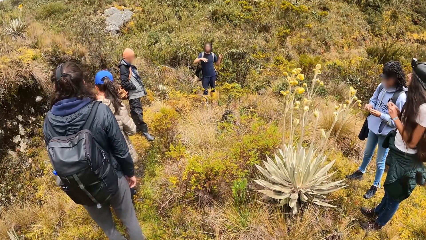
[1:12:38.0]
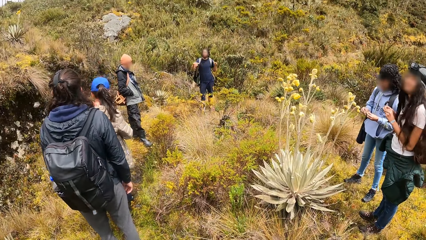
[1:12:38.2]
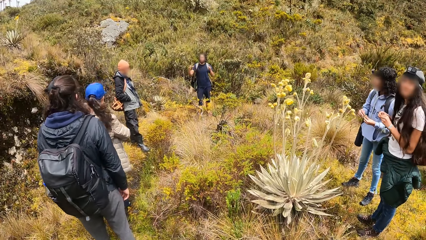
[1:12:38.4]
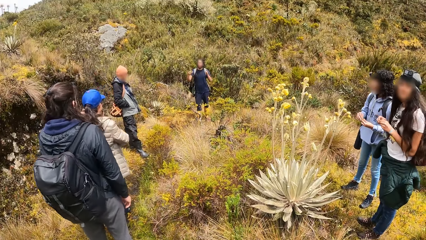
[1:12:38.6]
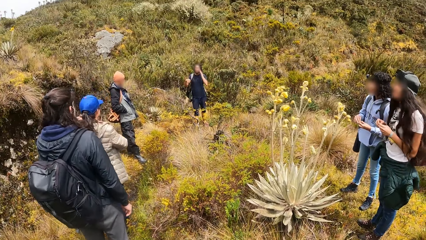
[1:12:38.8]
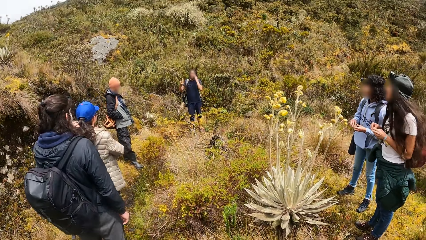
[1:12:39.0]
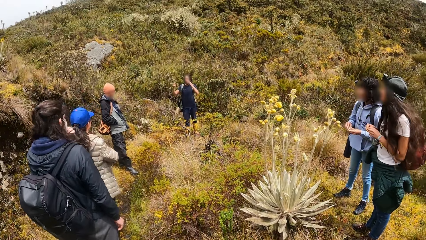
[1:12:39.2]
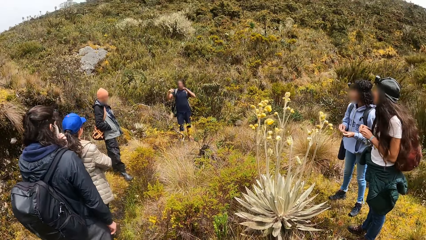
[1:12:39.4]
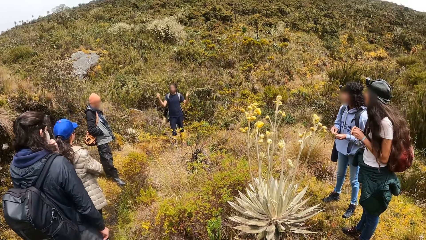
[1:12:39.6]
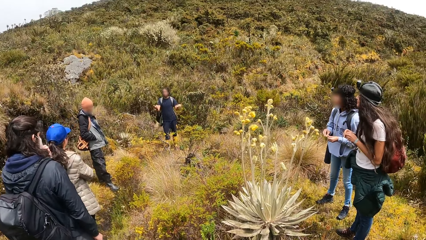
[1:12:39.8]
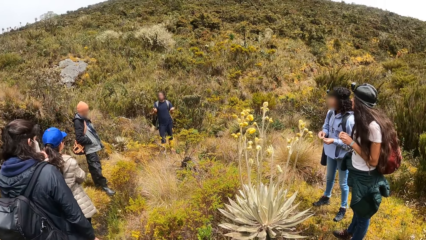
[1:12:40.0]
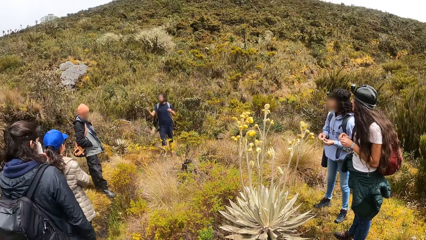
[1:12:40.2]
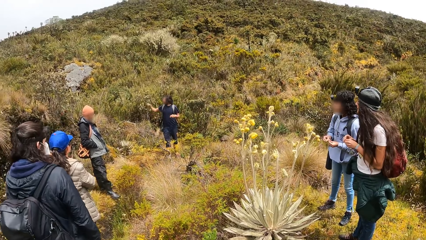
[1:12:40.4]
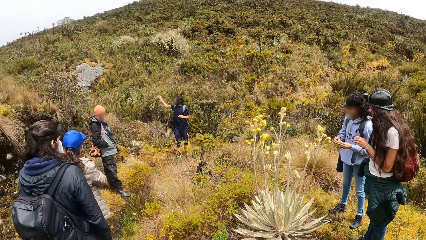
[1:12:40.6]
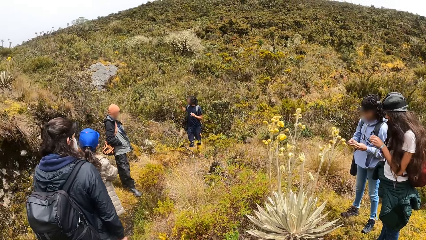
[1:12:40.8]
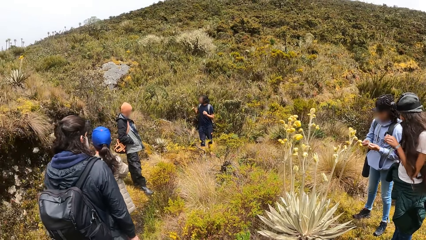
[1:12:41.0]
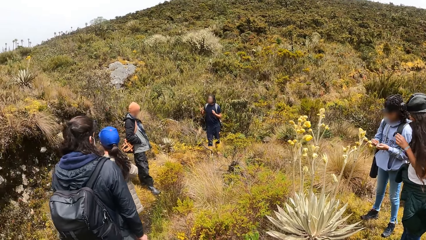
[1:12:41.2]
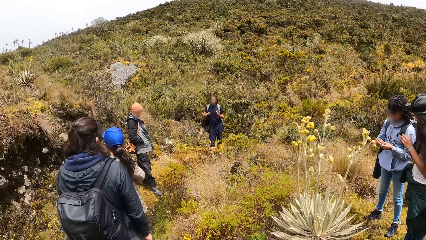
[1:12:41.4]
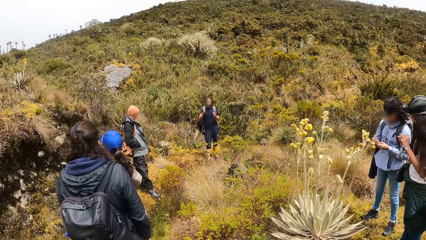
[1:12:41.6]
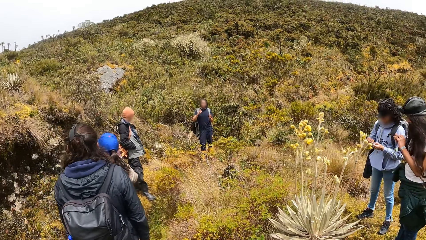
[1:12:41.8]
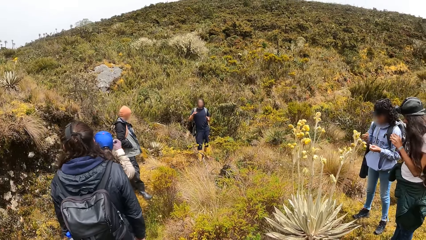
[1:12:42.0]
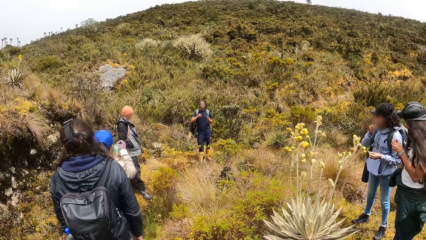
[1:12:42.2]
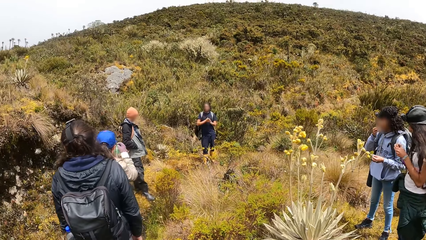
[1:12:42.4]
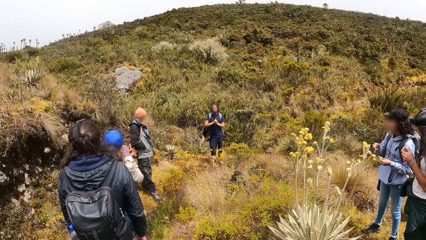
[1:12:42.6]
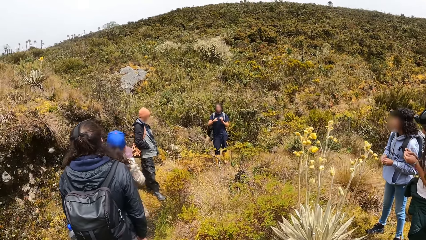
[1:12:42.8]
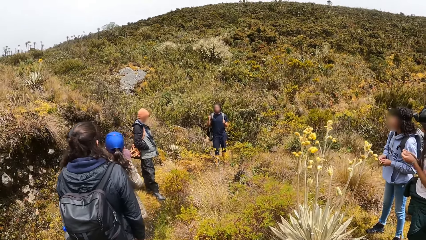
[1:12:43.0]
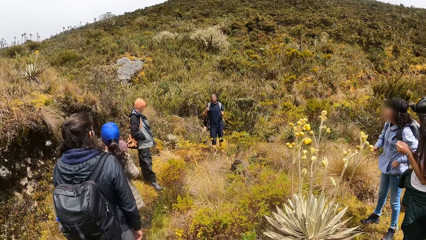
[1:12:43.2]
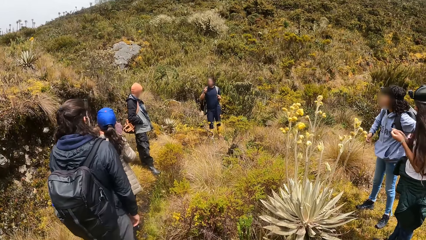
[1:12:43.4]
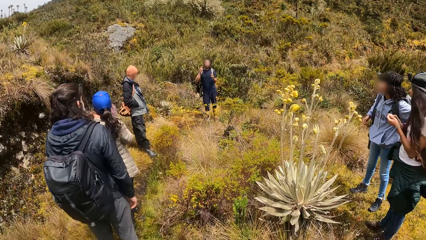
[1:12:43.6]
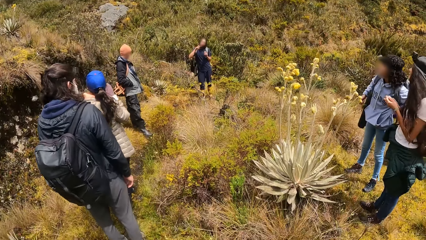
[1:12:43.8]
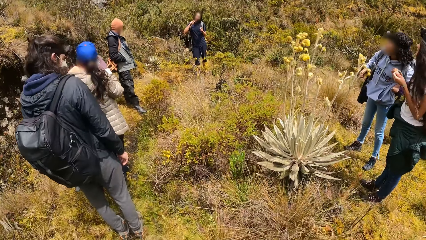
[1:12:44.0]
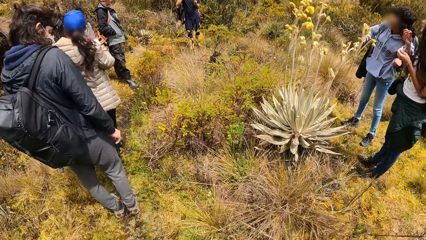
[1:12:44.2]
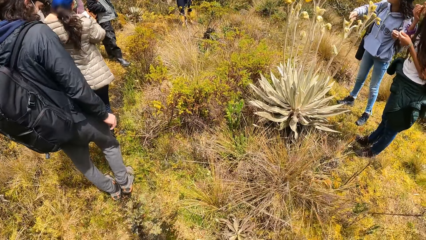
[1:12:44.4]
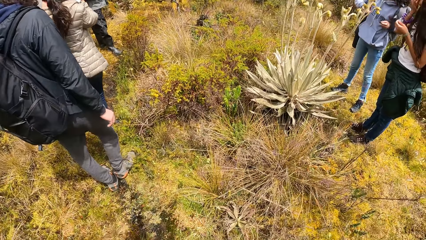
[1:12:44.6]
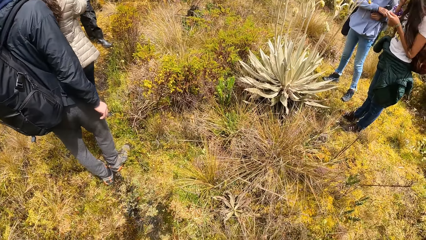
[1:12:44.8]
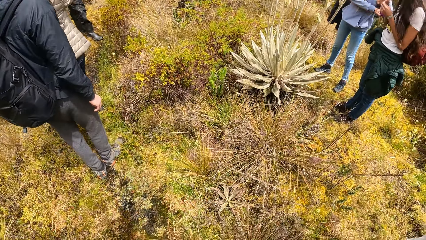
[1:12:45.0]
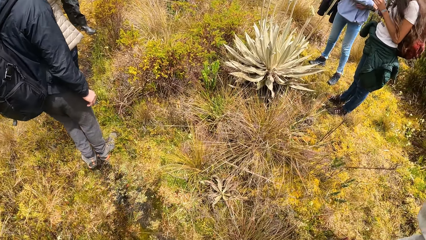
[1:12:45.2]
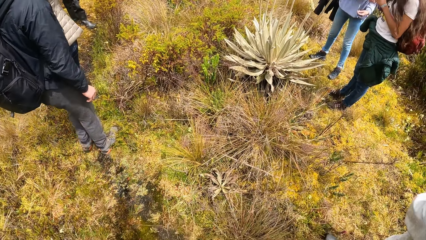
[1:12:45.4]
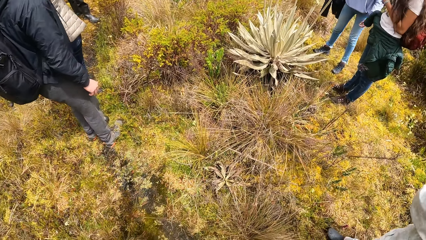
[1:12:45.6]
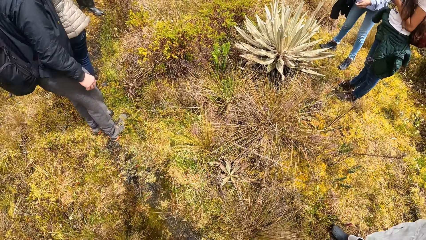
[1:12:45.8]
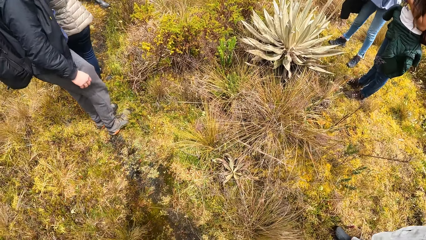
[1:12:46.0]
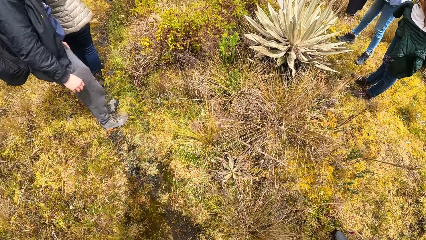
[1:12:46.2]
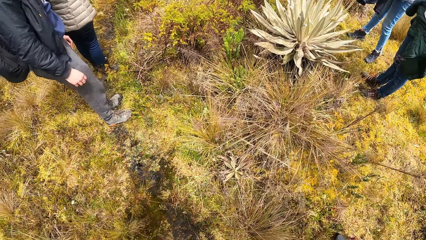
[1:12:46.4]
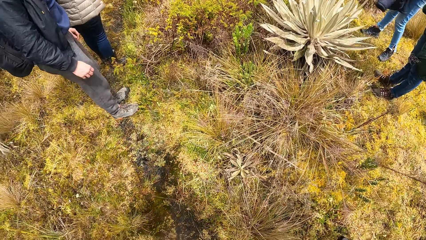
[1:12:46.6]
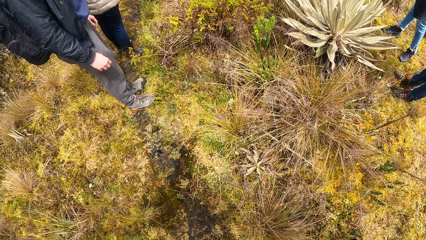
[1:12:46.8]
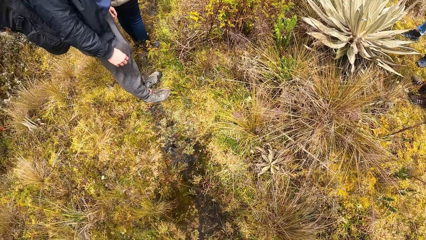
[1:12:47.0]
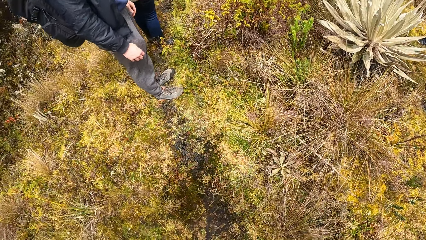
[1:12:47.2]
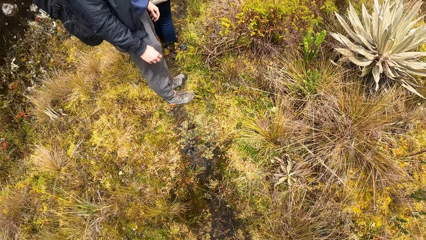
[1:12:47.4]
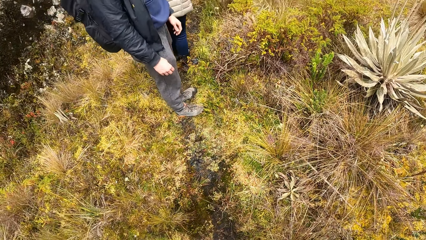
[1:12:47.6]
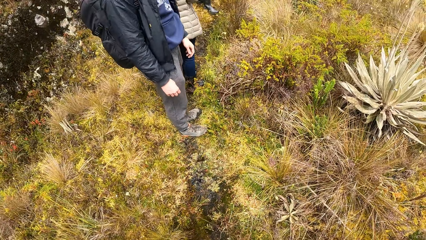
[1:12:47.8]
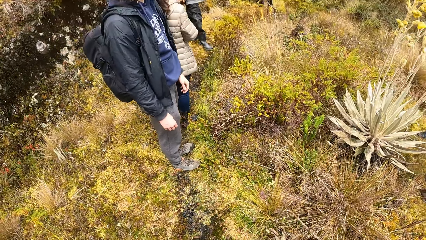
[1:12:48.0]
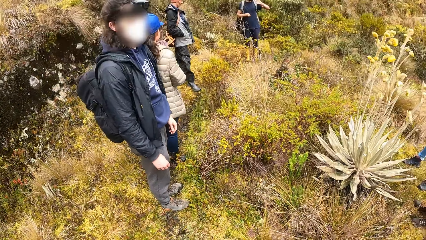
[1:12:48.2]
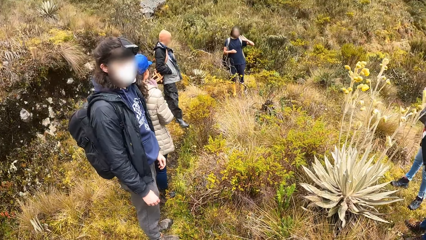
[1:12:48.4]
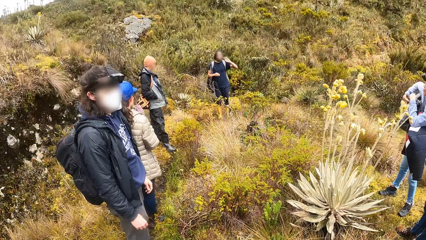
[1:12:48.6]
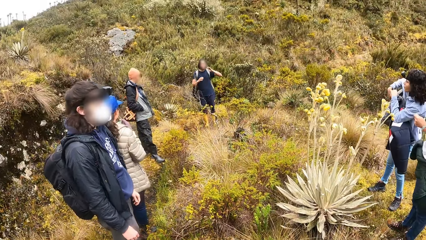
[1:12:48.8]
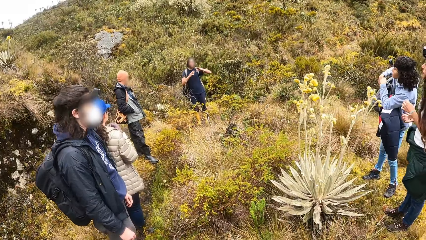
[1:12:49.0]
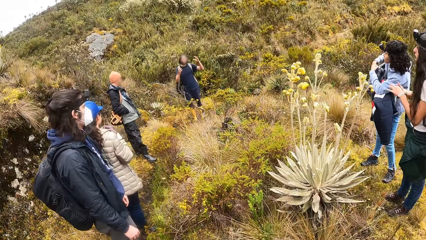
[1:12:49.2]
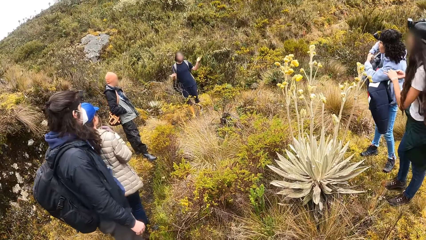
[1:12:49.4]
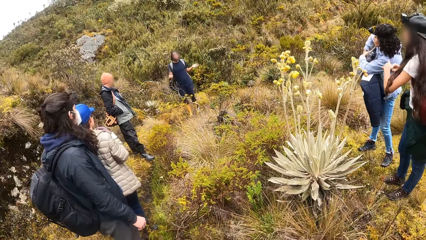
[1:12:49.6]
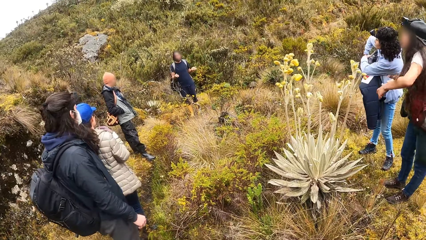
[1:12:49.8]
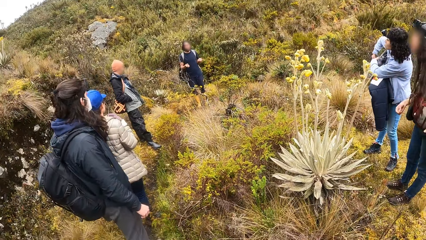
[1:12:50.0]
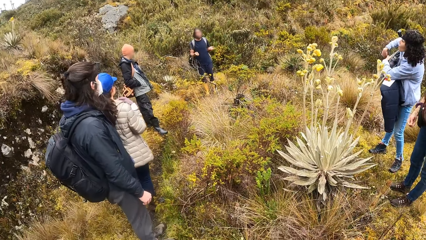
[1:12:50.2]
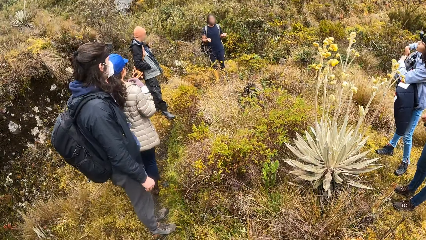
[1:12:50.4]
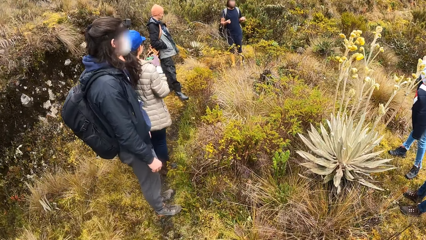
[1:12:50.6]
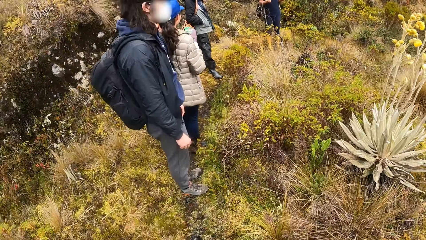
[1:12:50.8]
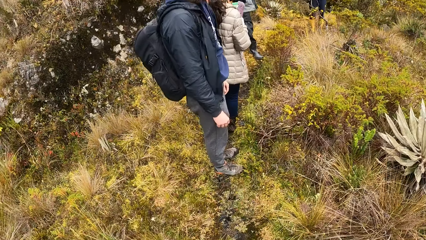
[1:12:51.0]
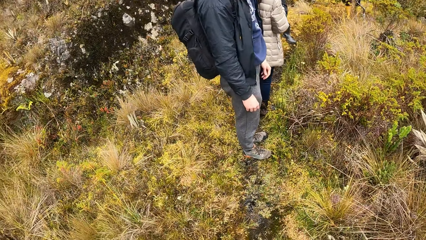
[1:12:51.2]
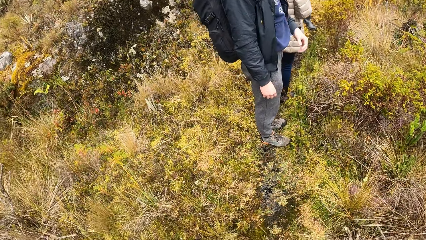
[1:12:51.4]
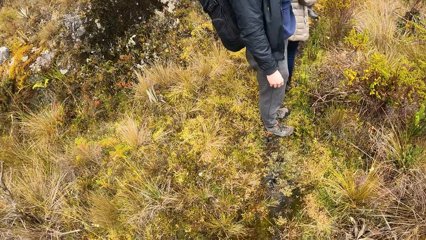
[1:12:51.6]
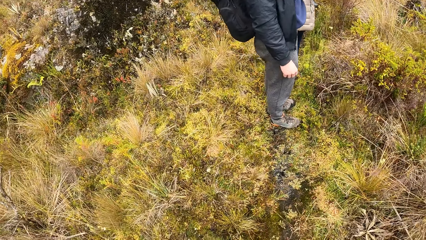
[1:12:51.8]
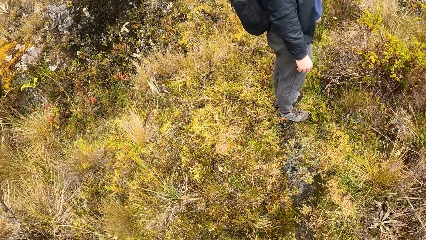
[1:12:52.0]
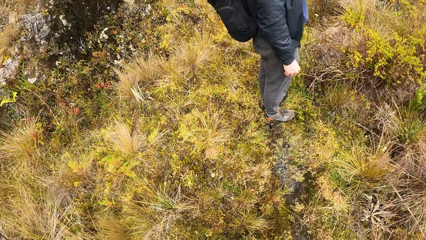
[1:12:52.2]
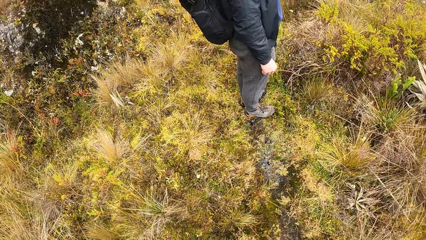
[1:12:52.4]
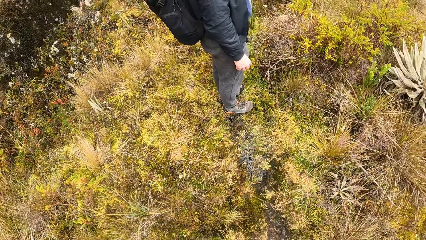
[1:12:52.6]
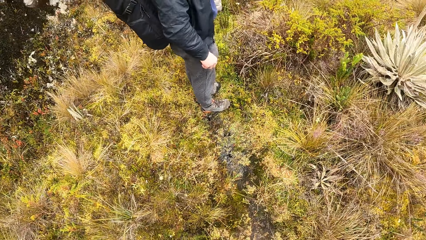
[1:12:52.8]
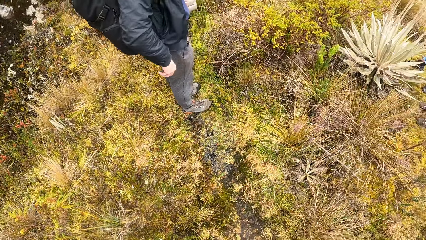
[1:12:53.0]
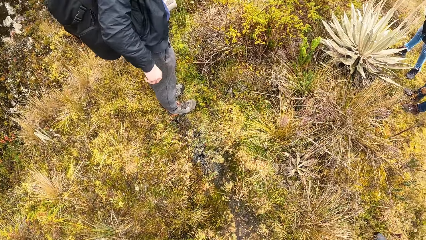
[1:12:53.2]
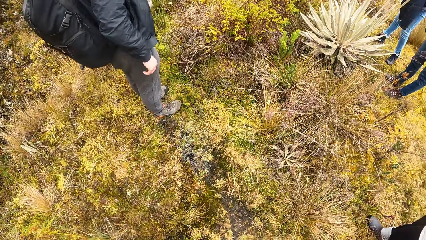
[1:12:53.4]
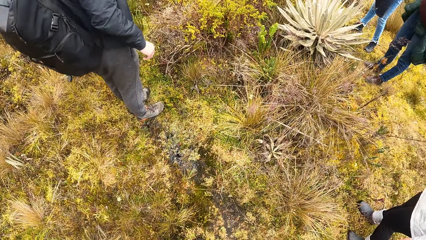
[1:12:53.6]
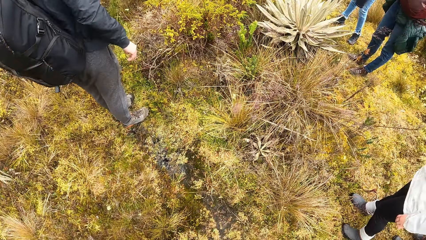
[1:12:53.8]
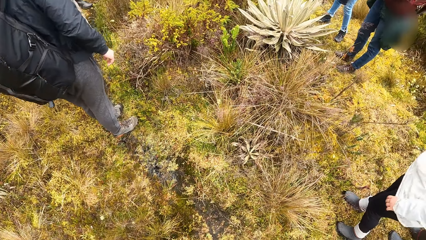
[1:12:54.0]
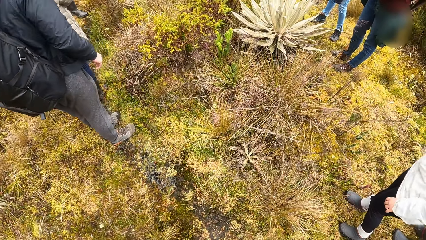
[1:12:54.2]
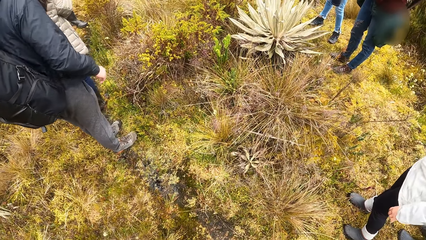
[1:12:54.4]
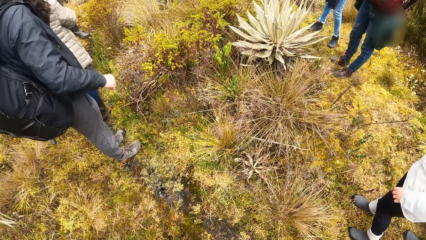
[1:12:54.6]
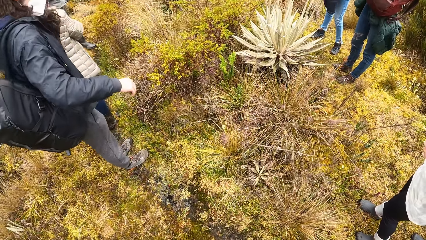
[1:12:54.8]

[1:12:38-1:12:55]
The camera wearer looks around. The woman puts the cheese in her right hand in her mouth and takes off a backpack from her shoulder. The camera wearer looks around.
